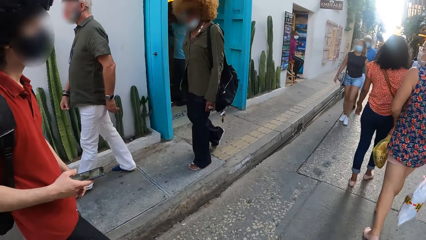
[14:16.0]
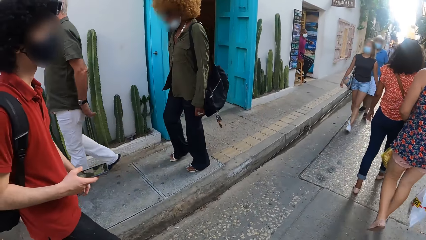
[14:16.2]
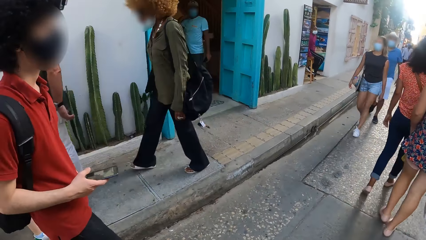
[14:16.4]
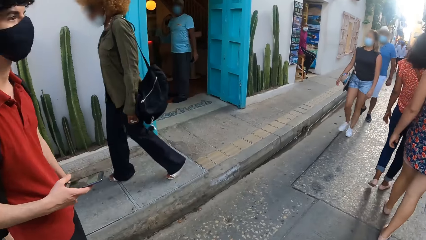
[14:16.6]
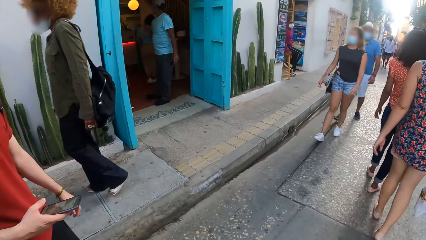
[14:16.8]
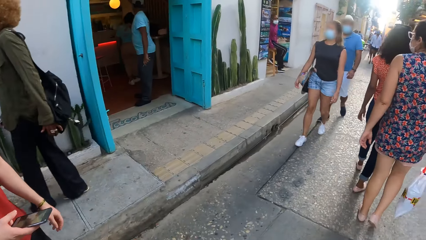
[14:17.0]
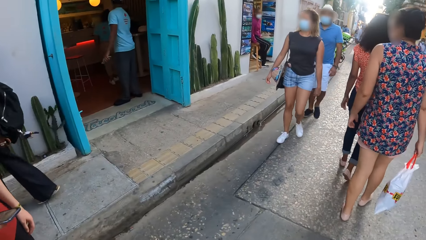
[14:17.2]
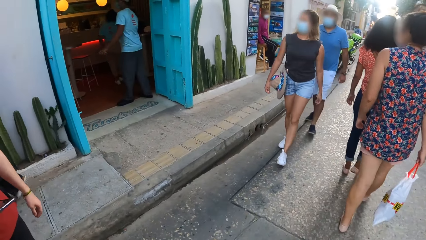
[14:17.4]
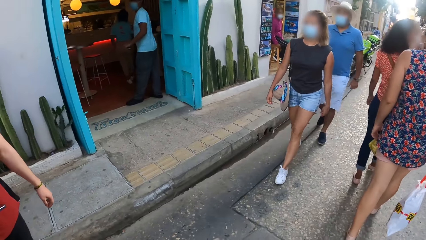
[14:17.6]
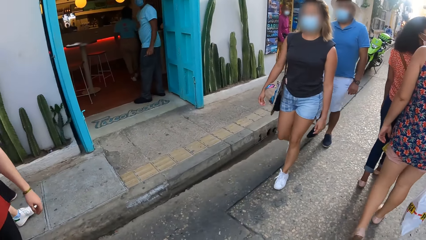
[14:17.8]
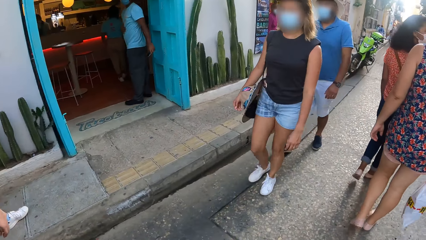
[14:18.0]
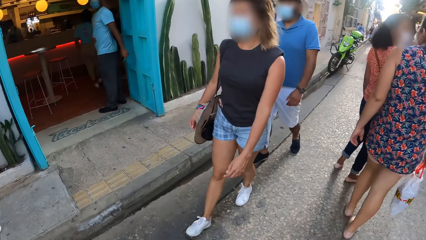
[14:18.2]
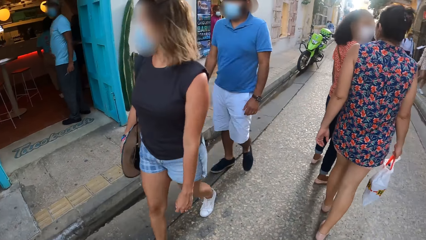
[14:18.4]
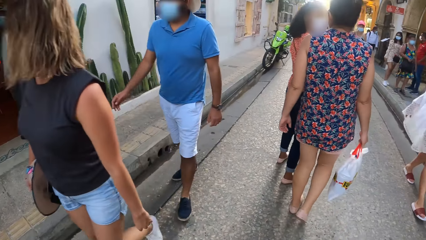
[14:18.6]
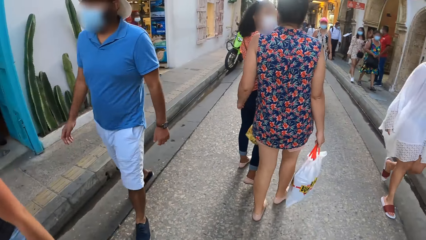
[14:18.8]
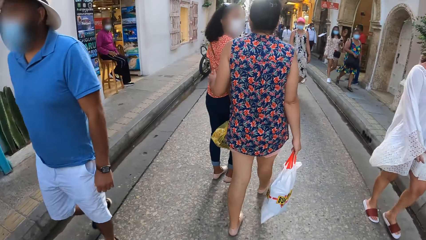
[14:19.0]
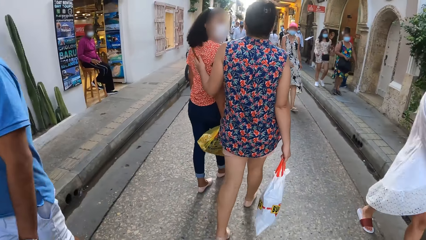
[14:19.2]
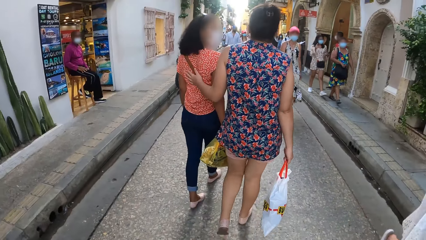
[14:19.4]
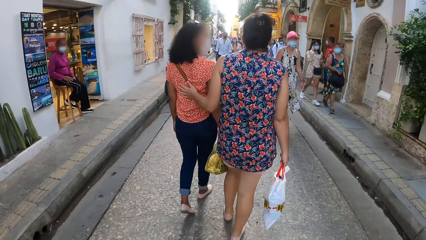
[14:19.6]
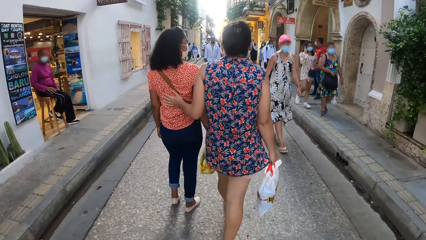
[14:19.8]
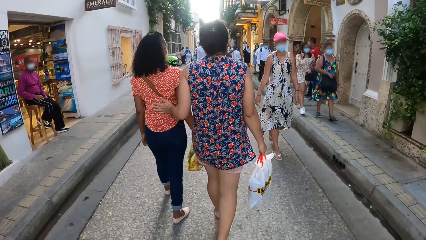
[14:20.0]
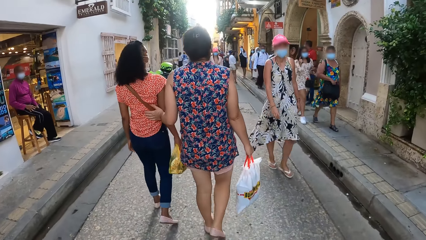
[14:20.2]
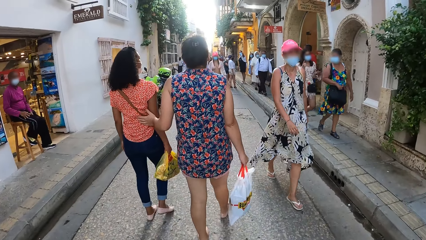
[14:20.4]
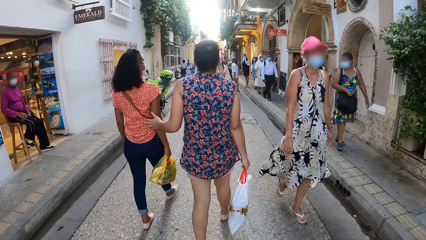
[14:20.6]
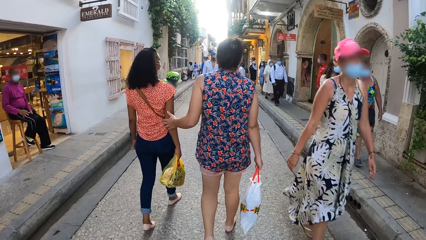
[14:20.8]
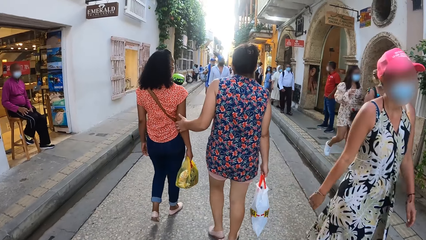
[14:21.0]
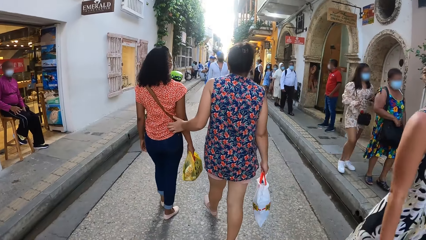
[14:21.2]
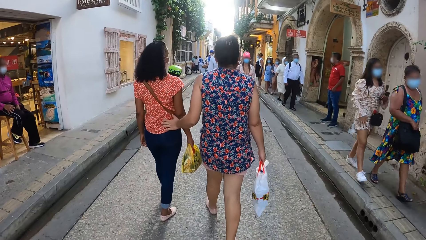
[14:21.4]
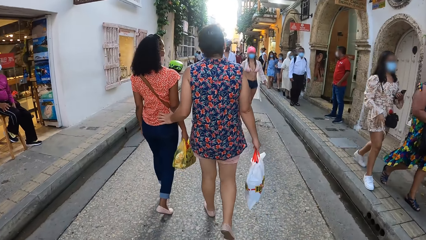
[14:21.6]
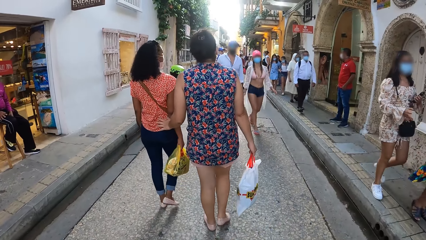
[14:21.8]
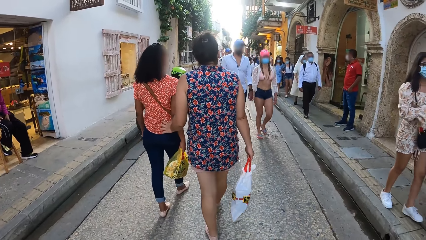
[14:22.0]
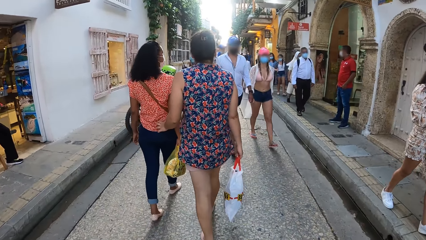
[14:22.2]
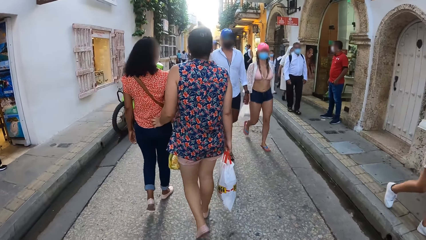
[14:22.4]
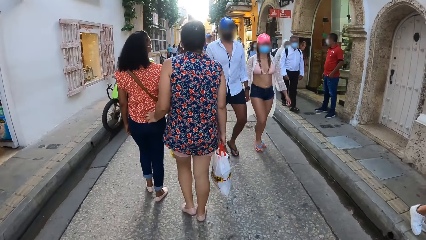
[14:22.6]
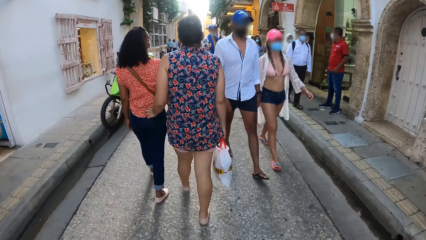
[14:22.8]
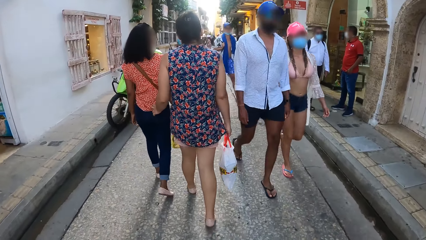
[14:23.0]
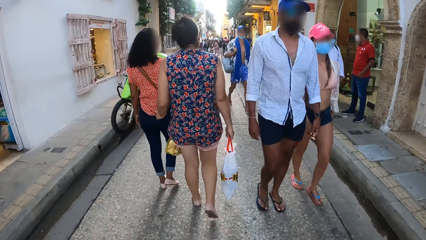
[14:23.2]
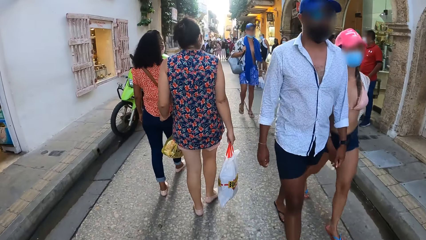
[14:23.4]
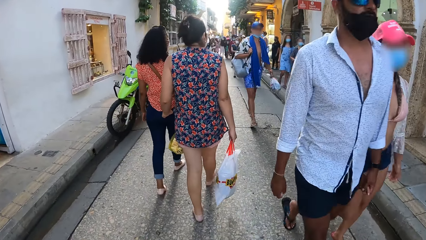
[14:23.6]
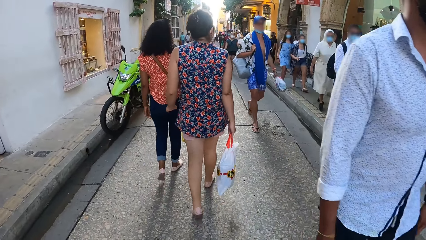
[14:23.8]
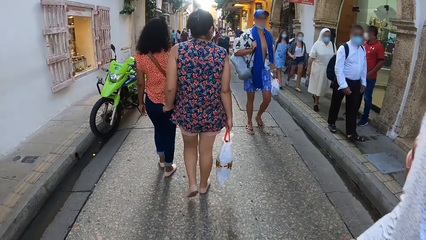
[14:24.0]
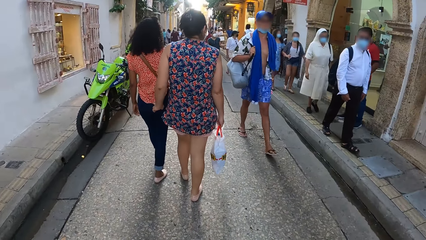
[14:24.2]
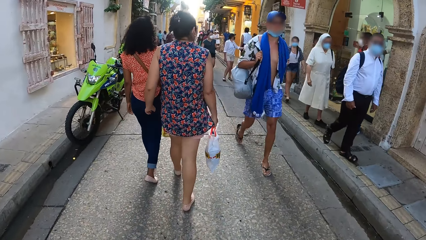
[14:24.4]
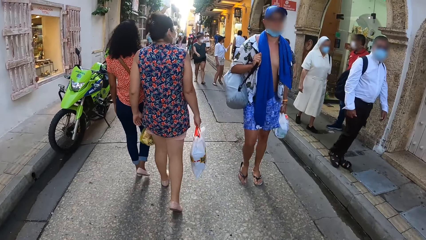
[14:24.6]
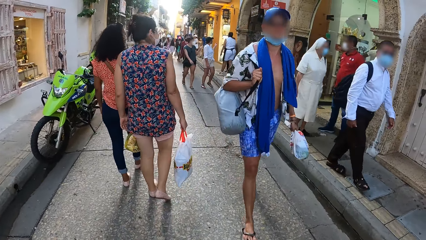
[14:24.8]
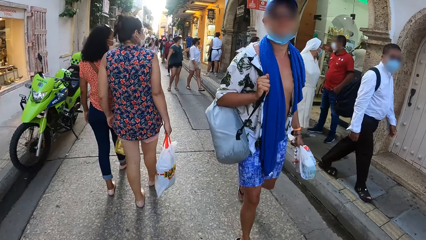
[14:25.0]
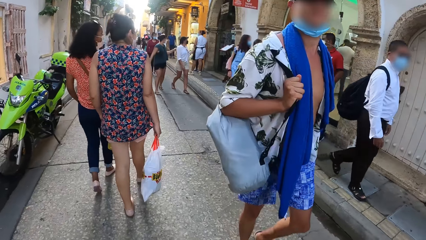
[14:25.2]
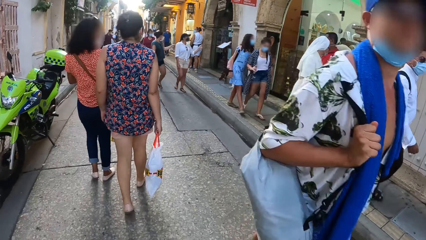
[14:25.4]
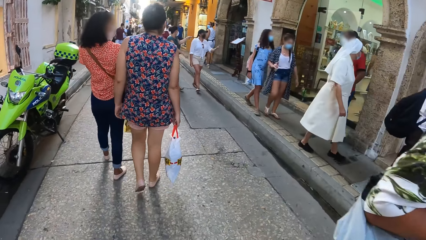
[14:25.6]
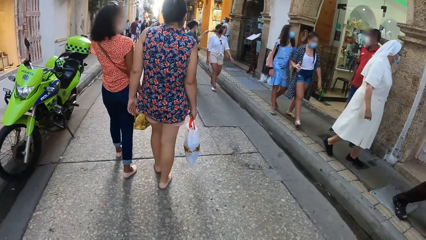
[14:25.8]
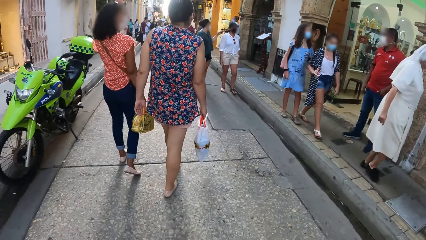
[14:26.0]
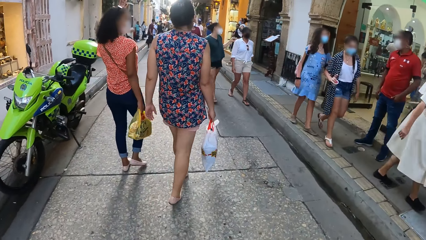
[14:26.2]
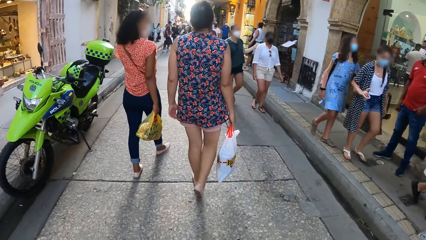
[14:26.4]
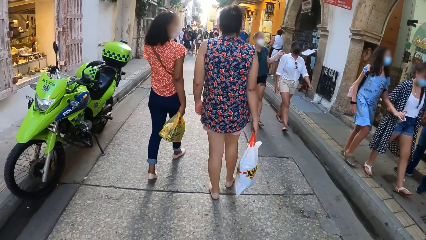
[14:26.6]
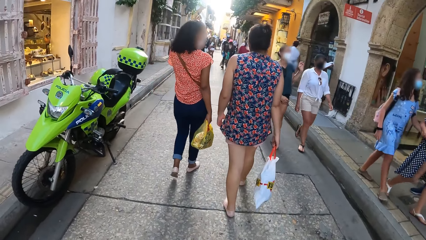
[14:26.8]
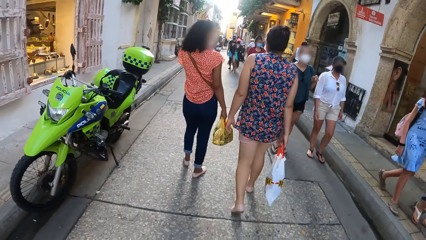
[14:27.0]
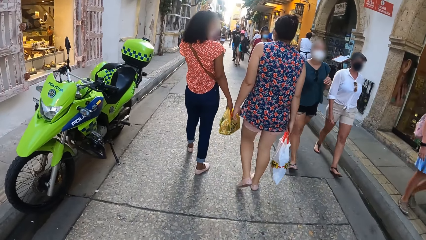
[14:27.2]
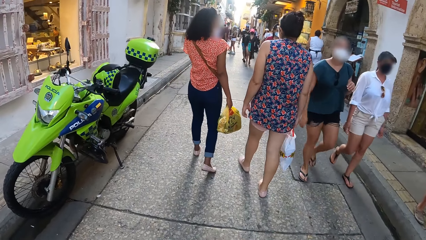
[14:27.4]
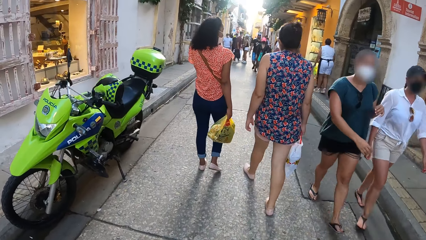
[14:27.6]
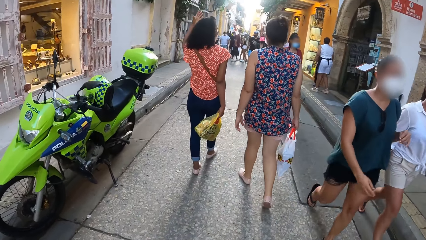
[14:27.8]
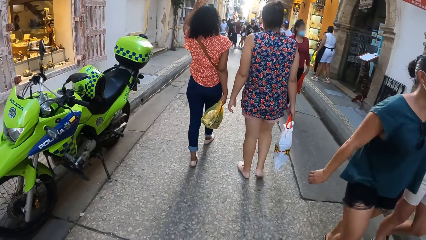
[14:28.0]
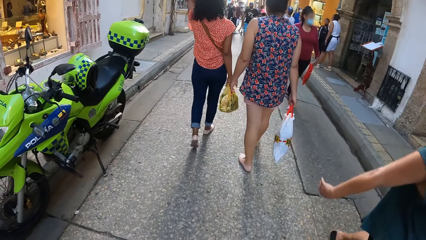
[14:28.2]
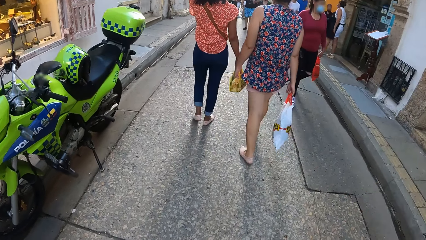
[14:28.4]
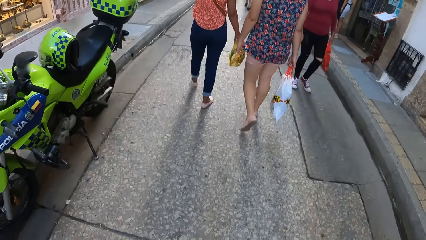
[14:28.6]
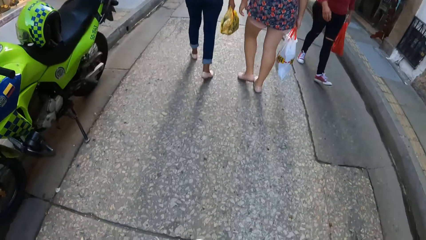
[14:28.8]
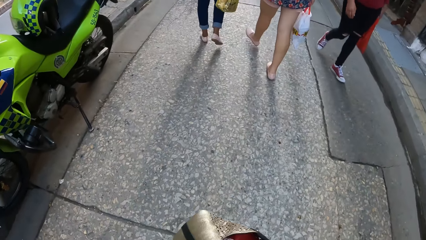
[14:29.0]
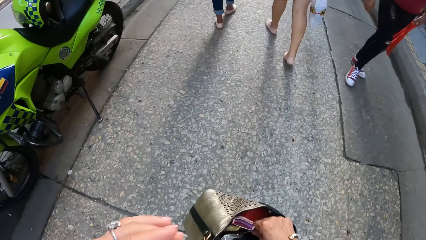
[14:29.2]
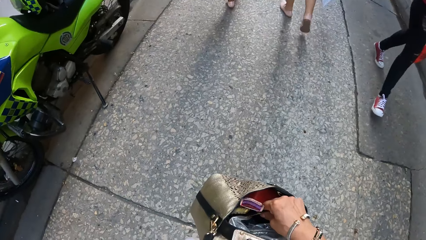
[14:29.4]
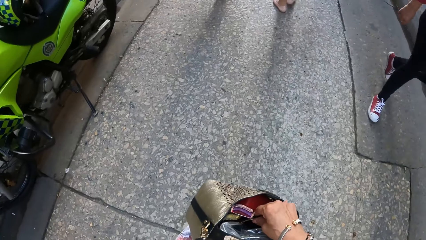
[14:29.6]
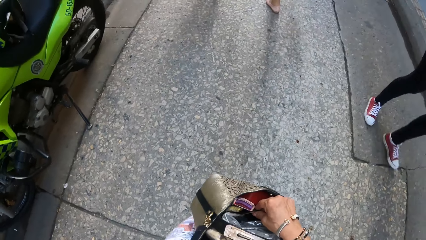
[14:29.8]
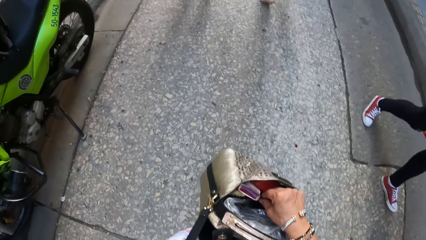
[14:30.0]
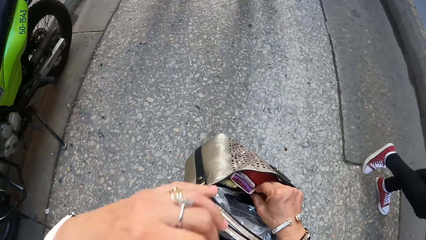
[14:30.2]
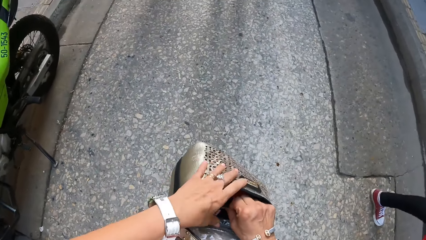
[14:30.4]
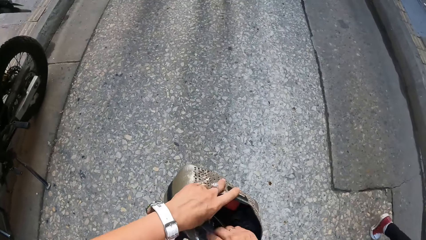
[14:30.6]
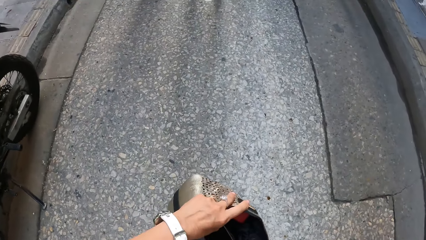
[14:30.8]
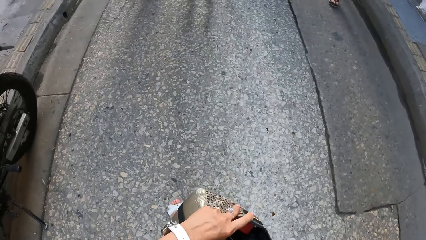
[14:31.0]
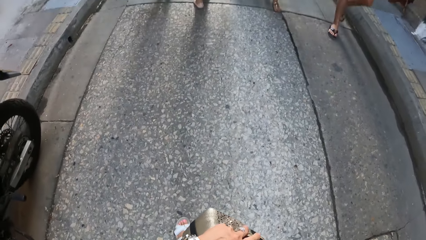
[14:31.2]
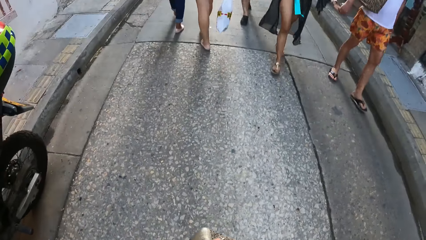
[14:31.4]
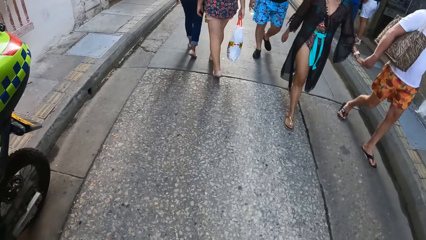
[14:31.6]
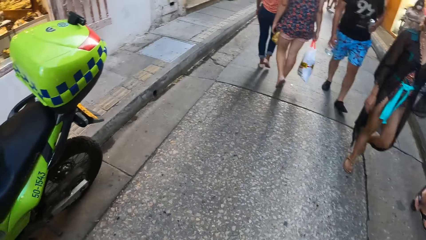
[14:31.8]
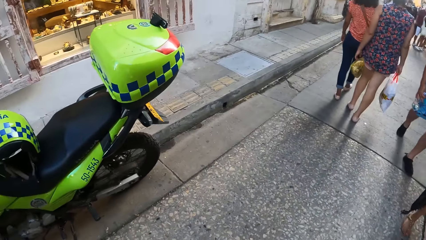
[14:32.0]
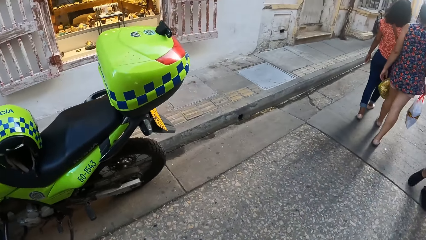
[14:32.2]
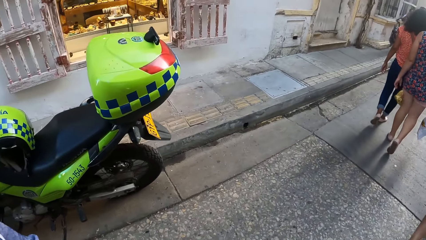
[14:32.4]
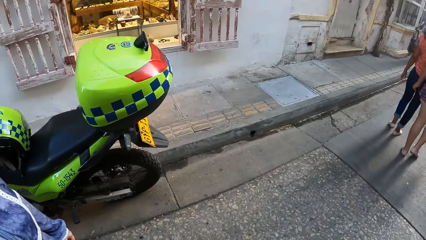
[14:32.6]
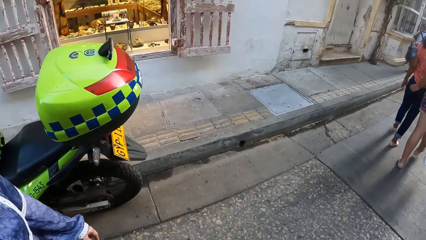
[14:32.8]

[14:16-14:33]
The camera wearer picks something from a bag. They search in the bag.
